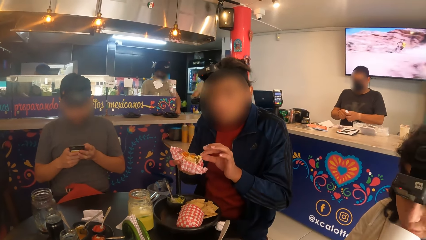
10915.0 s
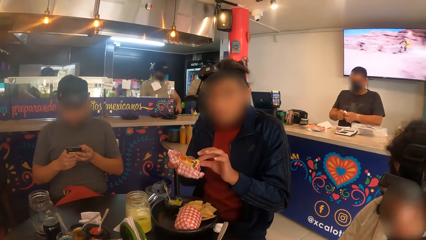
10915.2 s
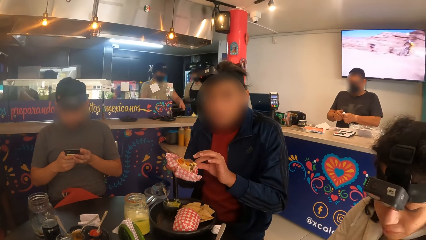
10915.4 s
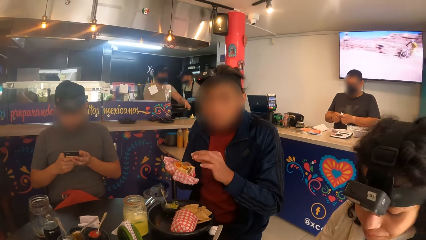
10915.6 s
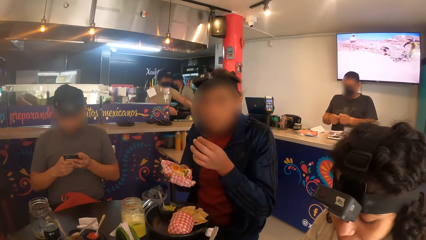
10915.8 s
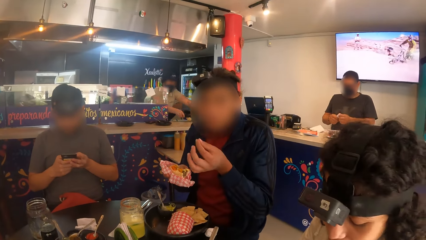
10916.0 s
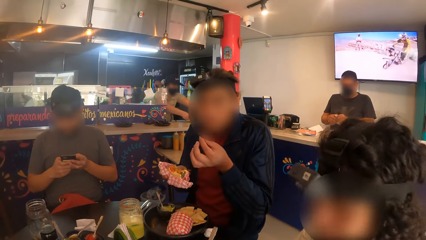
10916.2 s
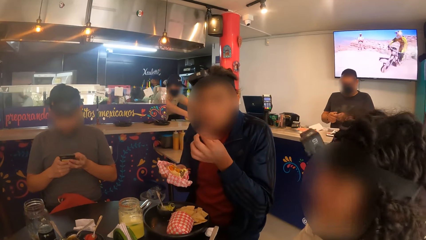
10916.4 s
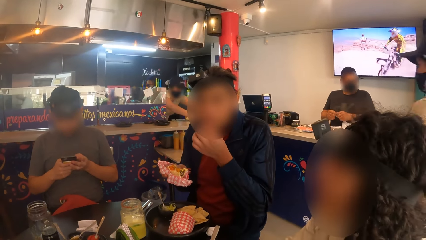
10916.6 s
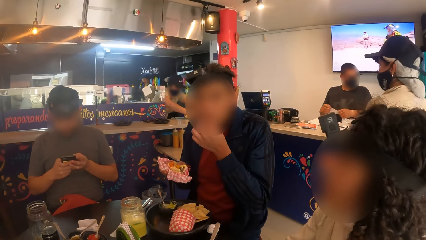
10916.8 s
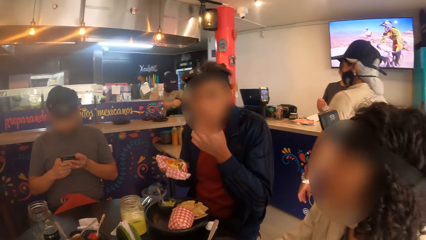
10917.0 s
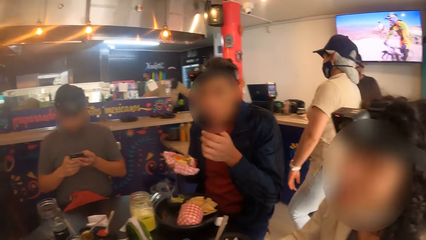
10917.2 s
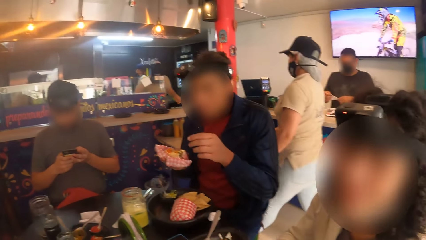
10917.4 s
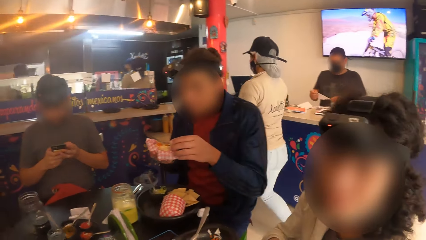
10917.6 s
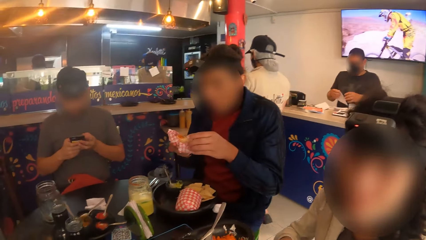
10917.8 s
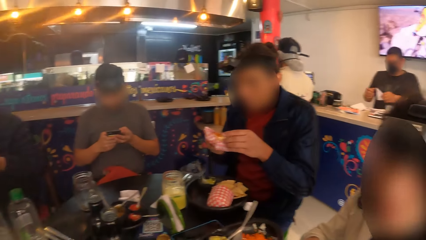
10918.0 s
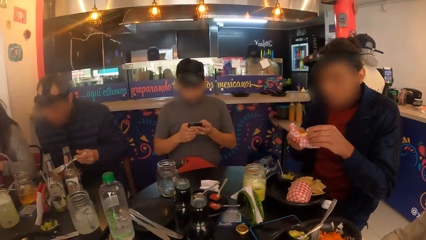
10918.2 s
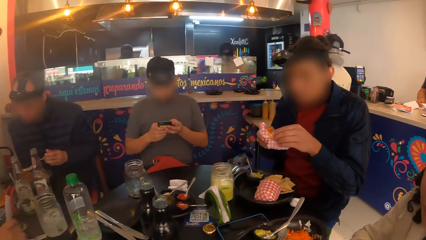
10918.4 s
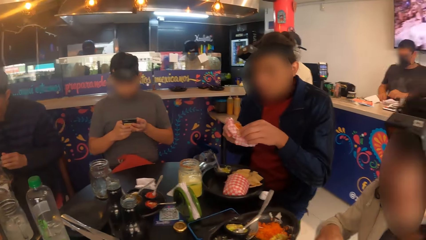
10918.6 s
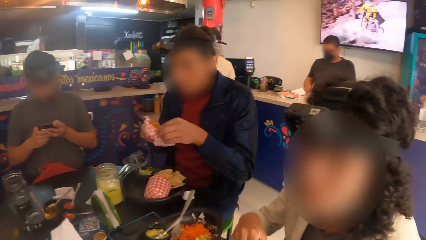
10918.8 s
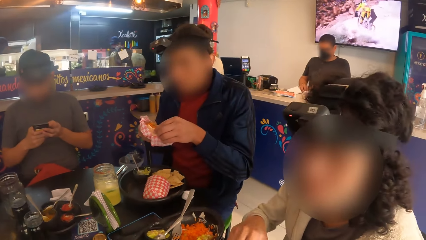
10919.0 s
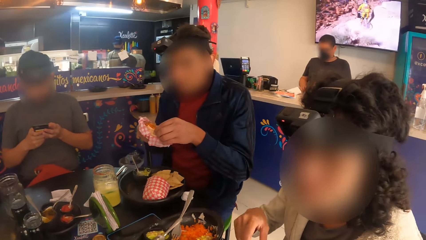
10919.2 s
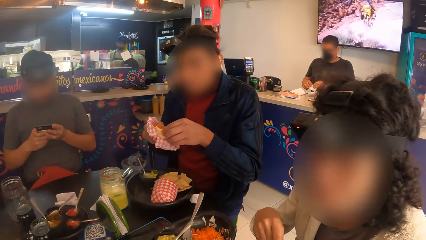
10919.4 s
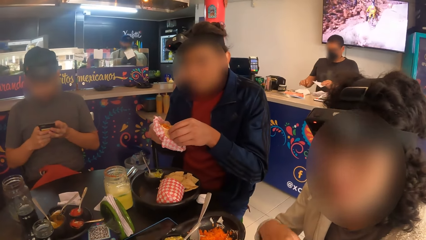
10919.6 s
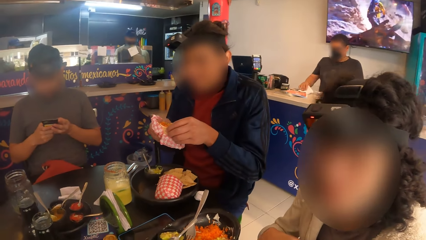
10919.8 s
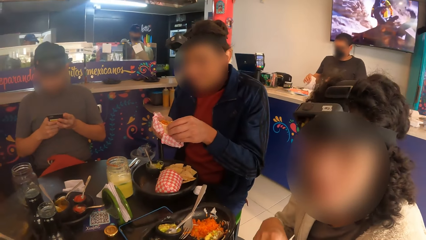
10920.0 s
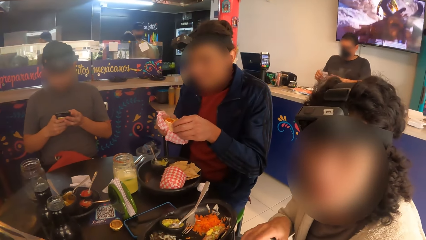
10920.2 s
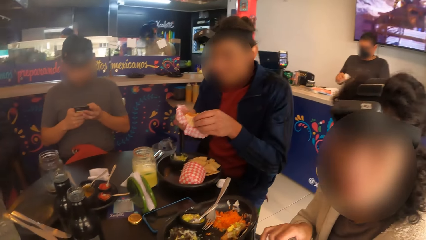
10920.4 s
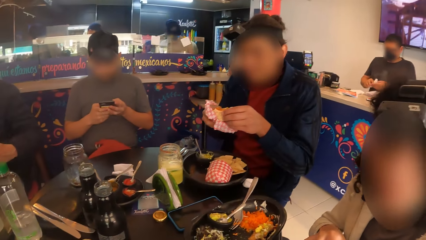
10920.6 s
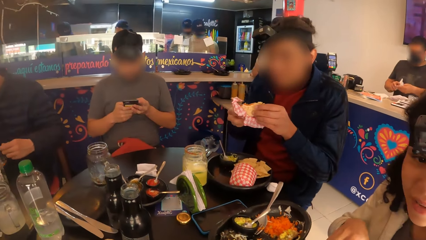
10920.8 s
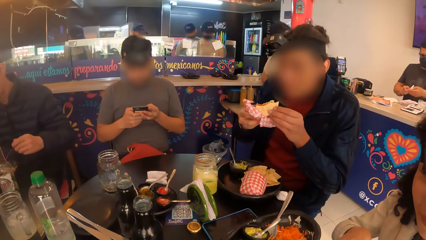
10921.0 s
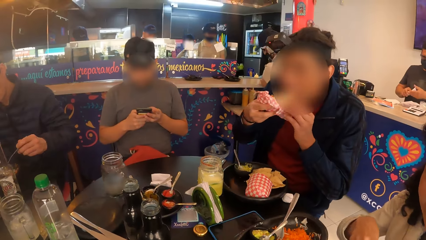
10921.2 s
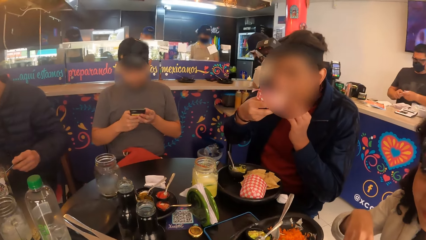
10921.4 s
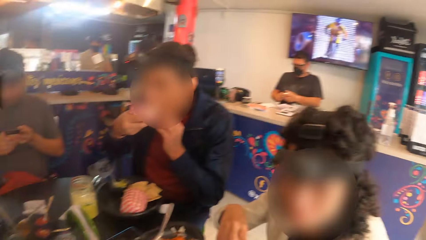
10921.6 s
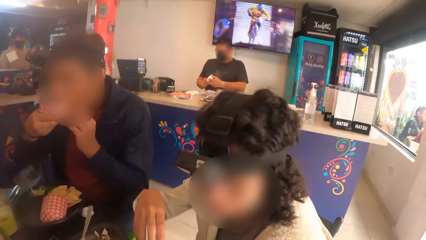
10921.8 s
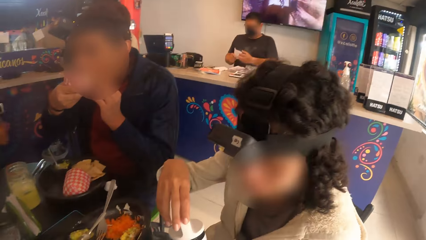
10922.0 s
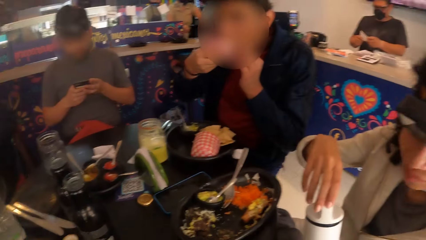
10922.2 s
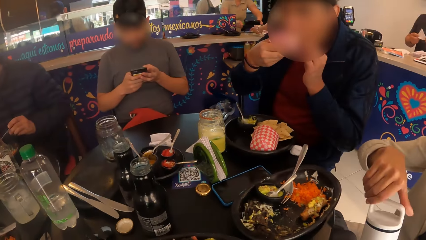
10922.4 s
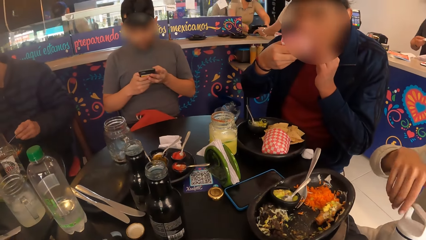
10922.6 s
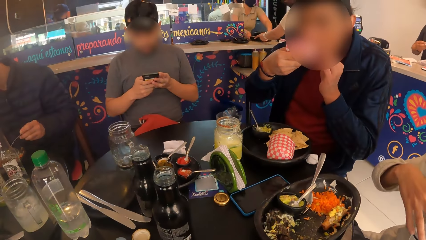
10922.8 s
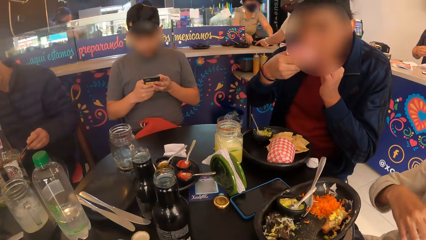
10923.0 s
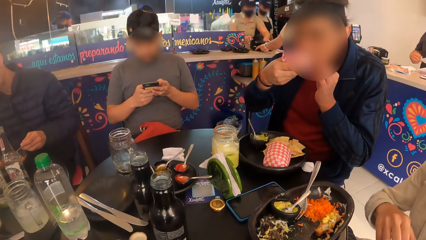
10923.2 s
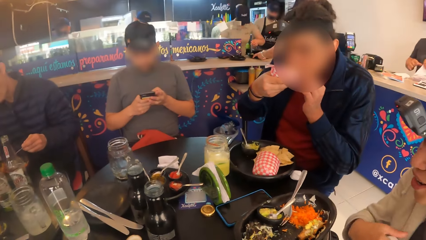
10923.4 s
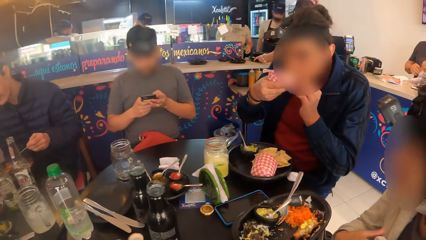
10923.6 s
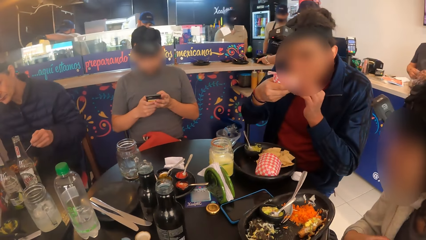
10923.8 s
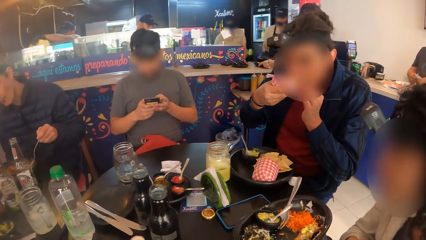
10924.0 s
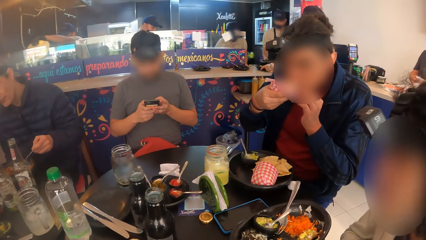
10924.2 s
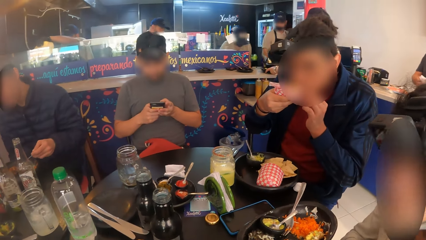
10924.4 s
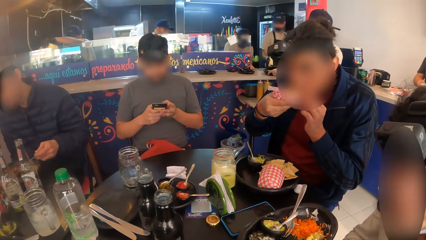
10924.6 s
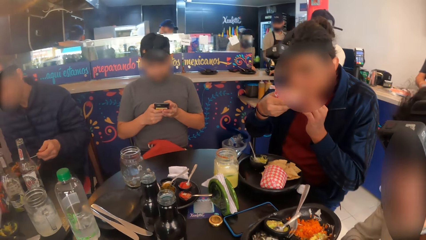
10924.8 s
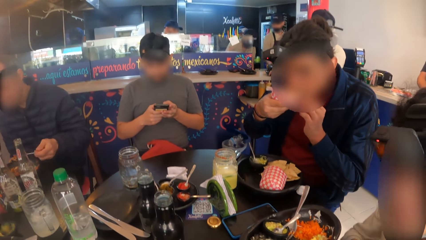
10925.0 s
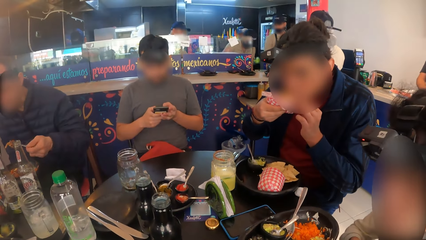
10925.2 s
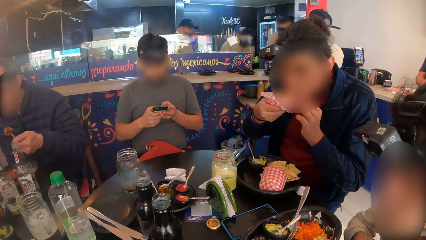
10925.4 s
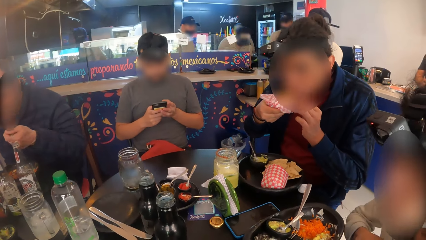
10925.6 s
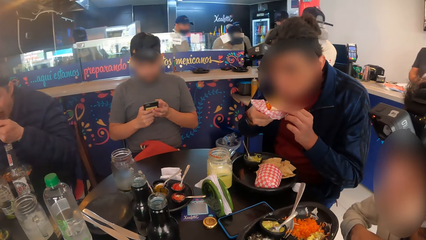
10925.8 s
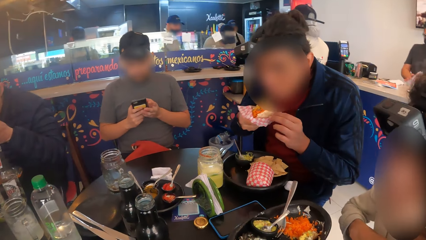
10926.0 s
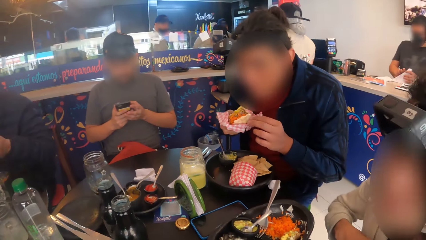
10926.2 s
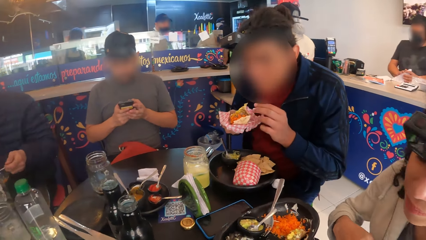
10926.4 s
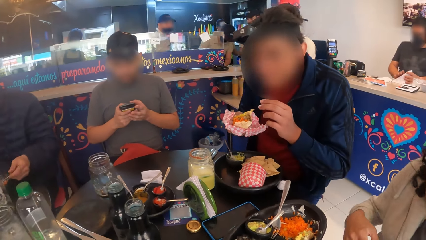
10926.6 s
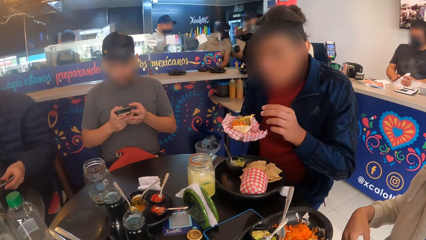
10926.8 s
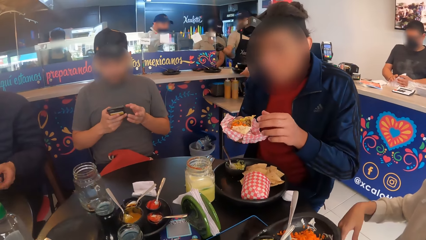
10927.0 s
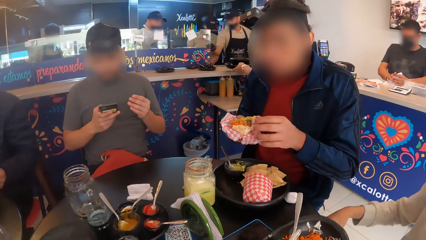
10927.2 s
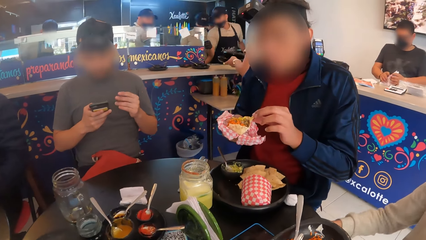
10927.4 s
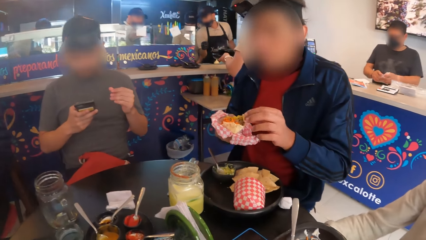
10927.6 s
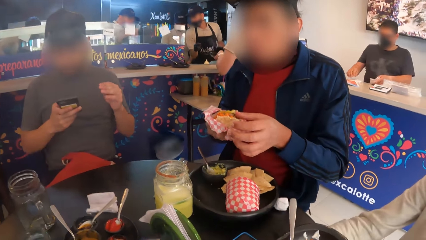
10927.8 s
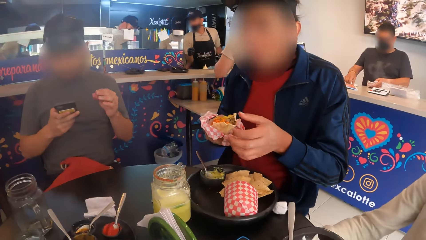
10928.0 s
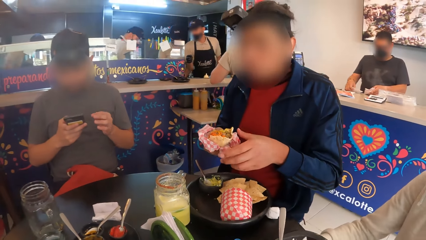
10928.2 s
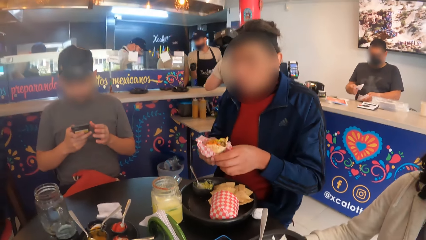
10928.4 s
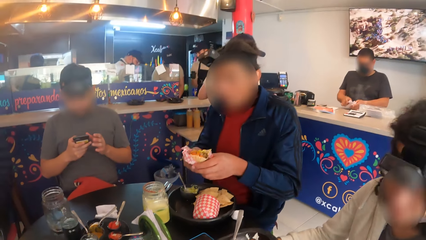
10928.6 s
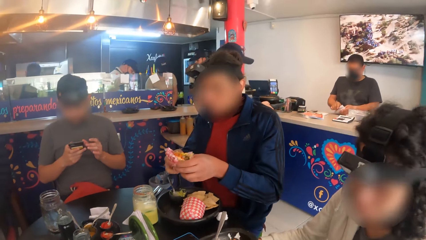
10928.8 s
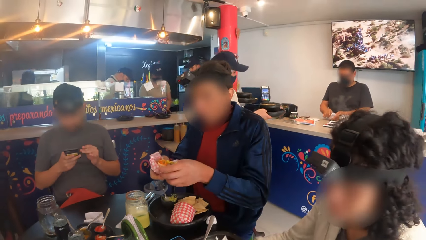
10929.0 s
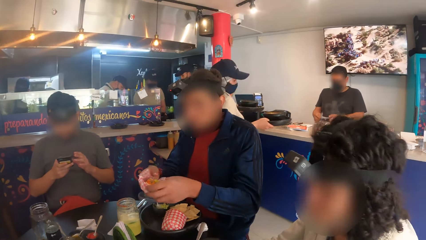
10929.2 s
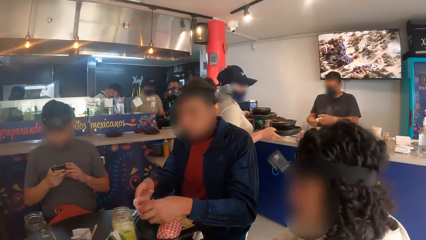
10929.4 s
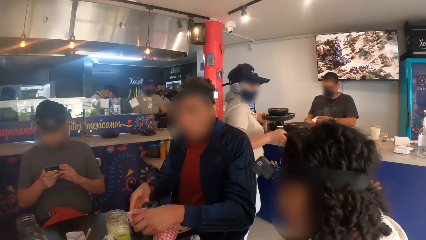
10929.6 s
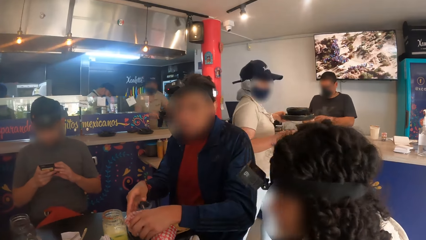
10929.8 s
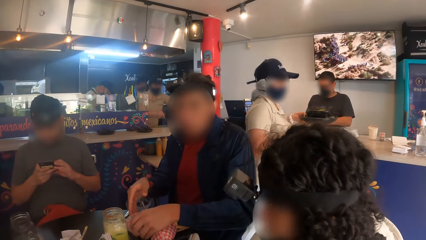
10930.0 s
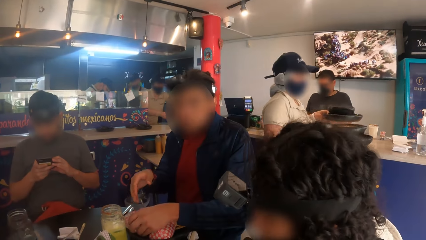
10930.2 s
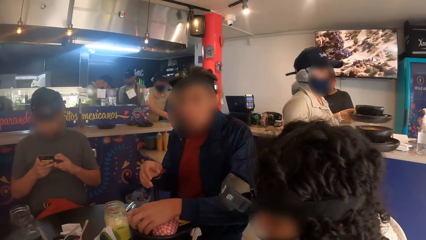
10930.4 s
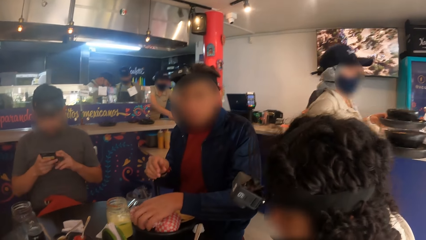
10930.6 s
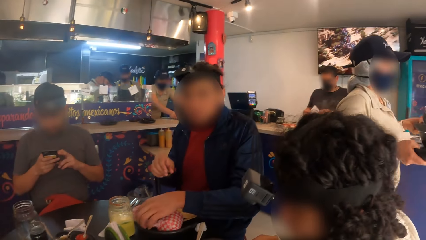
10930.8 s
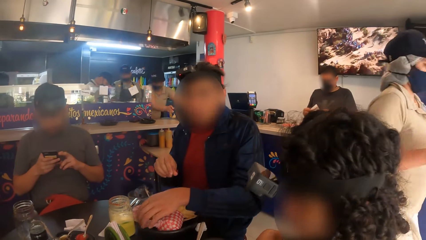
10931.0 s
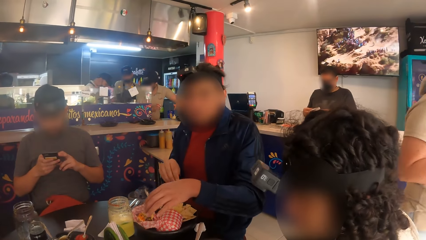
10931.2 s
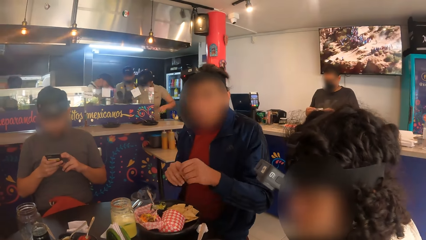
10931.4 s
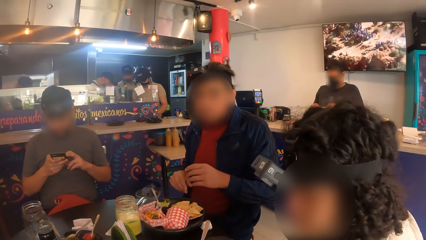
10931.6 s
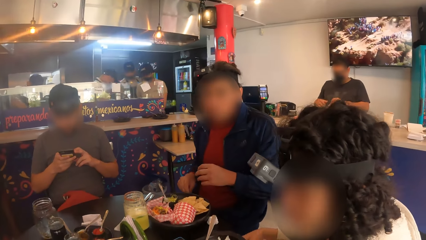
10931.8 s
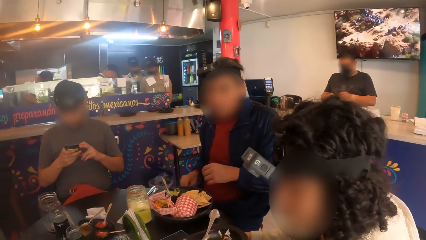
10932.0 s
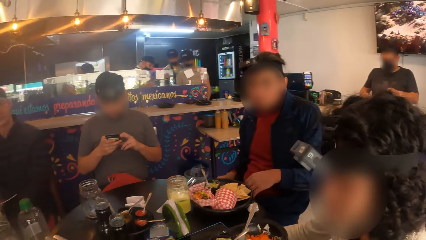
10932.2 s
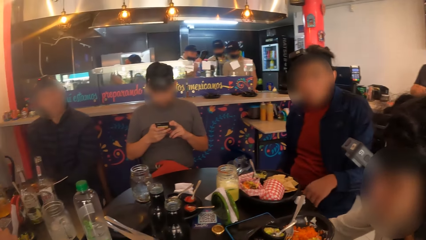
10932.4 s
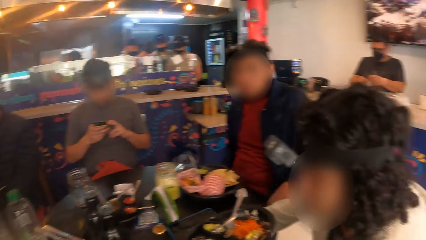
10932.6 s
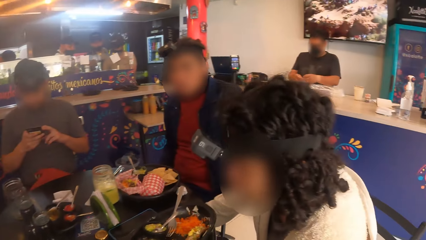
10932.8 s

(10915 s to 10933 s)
The man eats from hand. The man eats from the taco. The camera wearer looks around. Another man carries rice with the fork in his left hand. The other man puts the rice in his mouth. The other man drops the fork on the plate with his left hand. The first man drops the taco on the plate with both hands.
